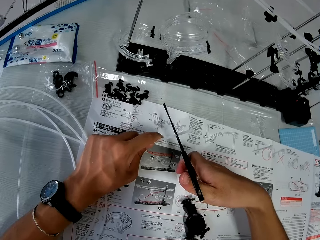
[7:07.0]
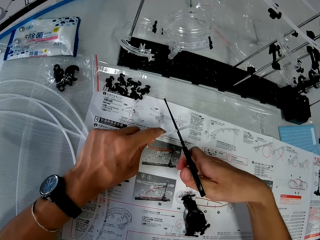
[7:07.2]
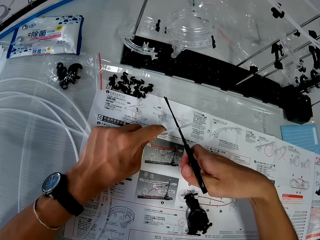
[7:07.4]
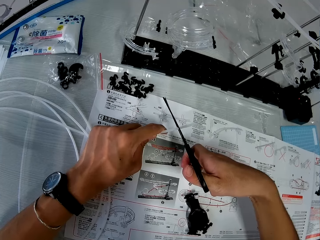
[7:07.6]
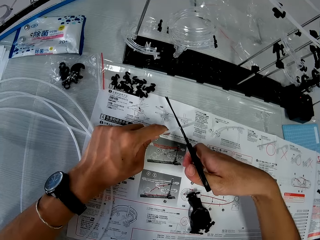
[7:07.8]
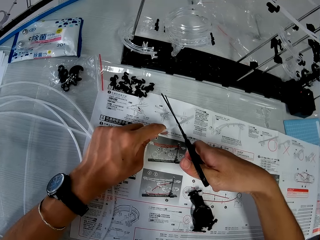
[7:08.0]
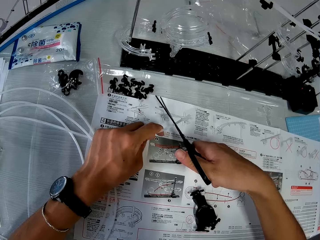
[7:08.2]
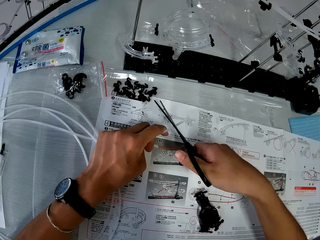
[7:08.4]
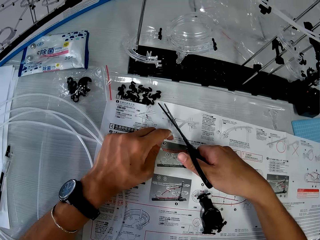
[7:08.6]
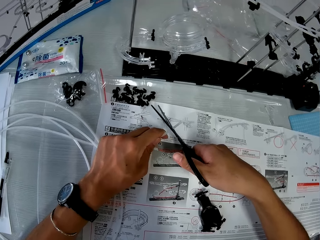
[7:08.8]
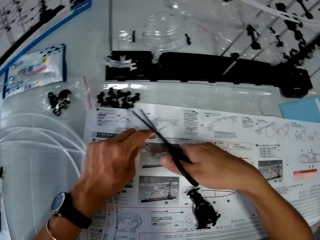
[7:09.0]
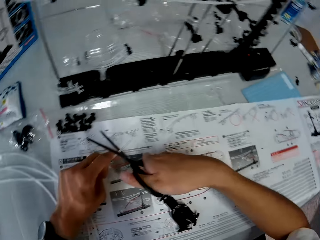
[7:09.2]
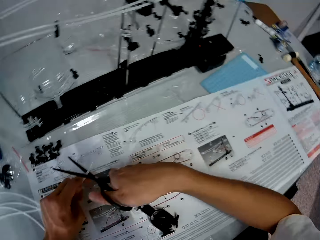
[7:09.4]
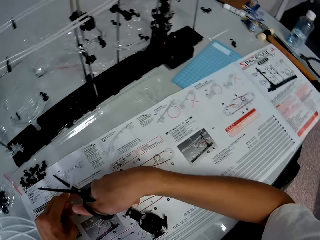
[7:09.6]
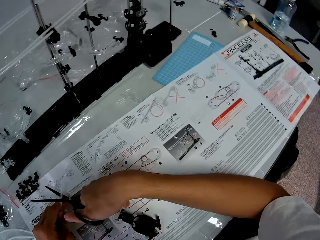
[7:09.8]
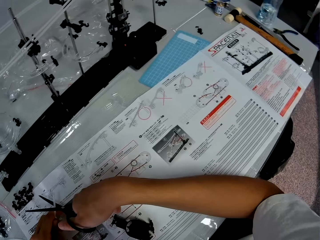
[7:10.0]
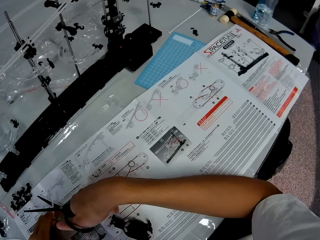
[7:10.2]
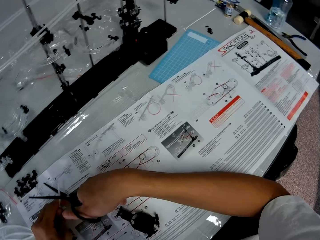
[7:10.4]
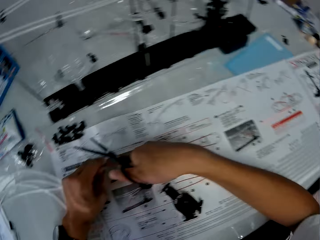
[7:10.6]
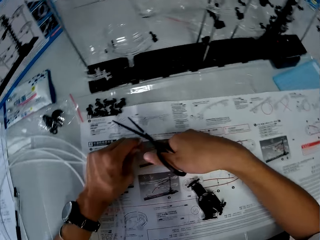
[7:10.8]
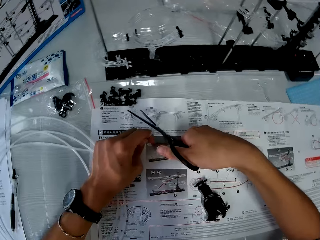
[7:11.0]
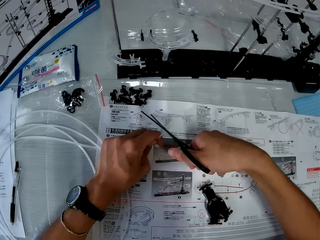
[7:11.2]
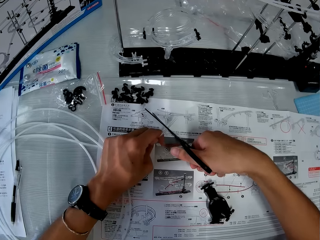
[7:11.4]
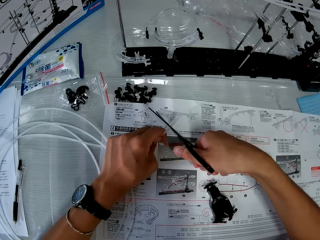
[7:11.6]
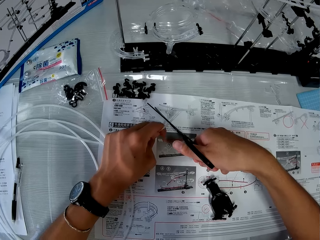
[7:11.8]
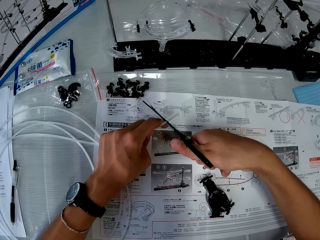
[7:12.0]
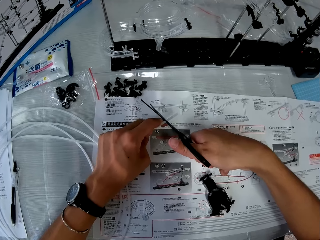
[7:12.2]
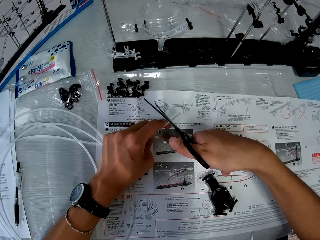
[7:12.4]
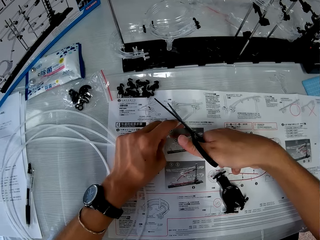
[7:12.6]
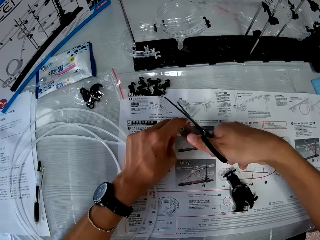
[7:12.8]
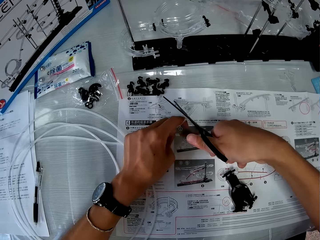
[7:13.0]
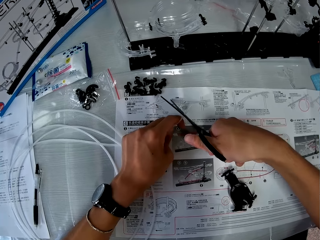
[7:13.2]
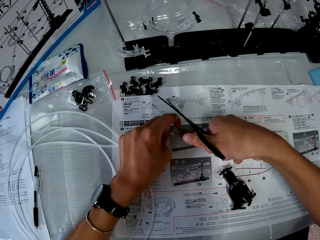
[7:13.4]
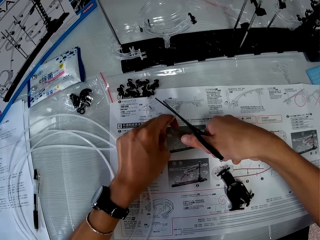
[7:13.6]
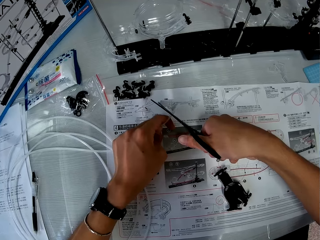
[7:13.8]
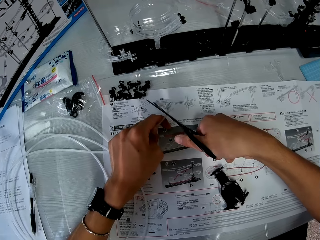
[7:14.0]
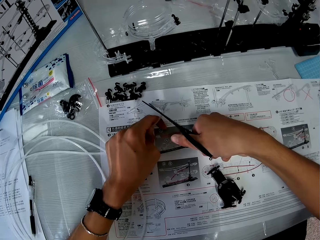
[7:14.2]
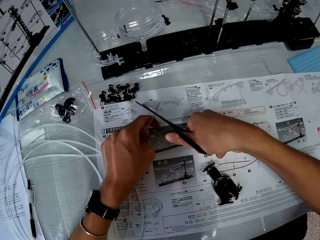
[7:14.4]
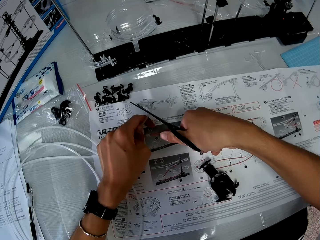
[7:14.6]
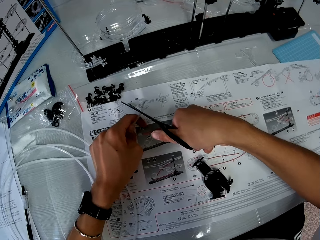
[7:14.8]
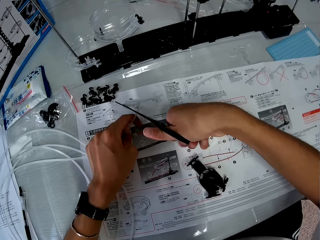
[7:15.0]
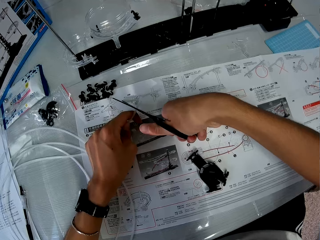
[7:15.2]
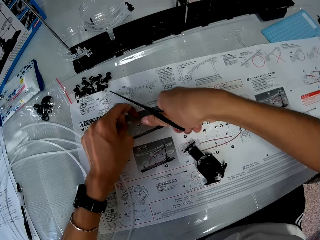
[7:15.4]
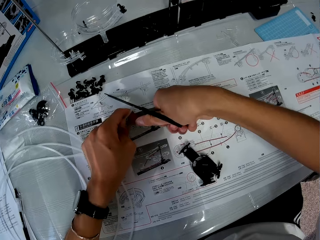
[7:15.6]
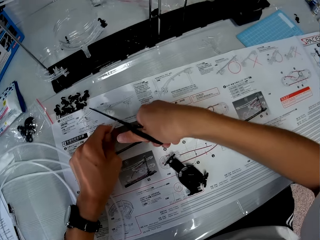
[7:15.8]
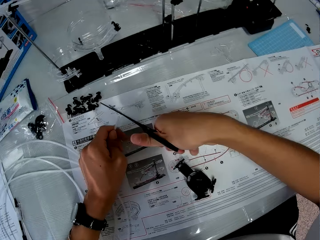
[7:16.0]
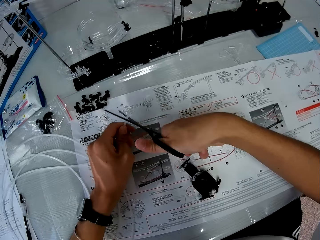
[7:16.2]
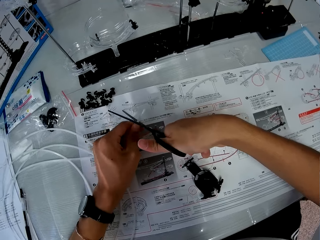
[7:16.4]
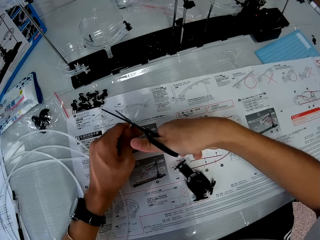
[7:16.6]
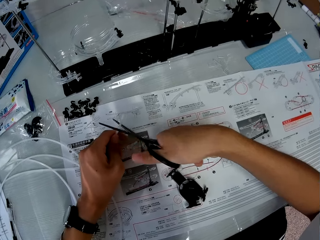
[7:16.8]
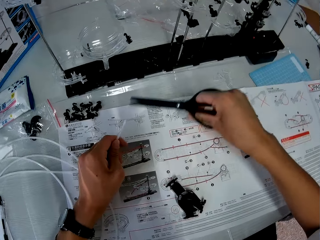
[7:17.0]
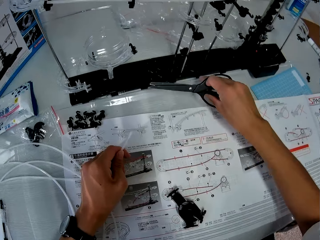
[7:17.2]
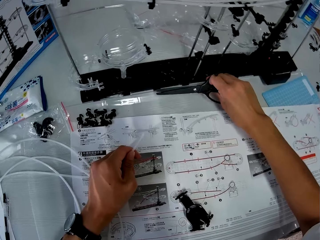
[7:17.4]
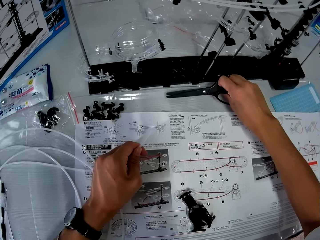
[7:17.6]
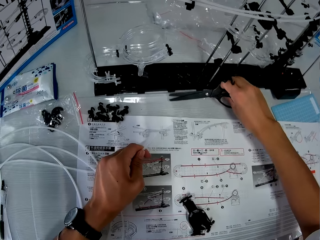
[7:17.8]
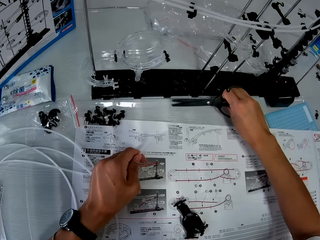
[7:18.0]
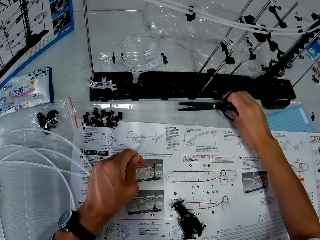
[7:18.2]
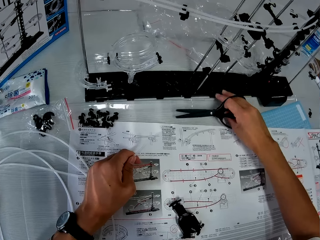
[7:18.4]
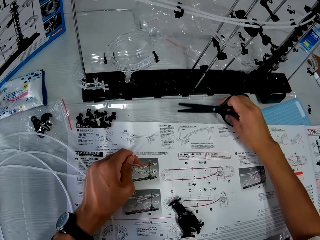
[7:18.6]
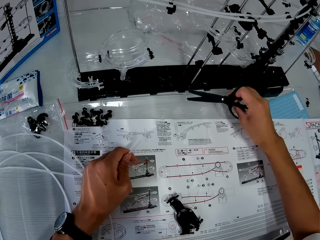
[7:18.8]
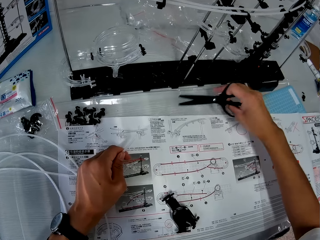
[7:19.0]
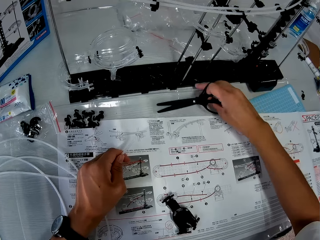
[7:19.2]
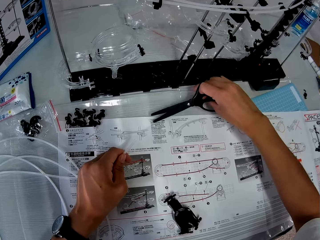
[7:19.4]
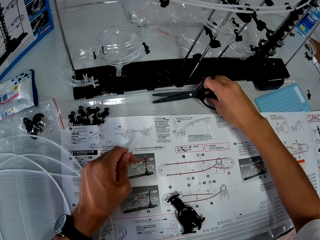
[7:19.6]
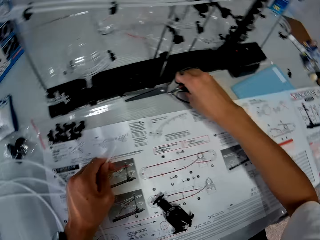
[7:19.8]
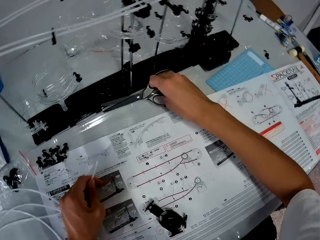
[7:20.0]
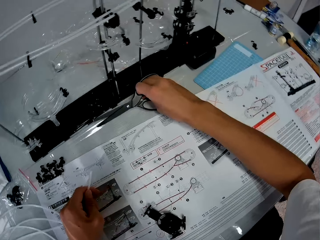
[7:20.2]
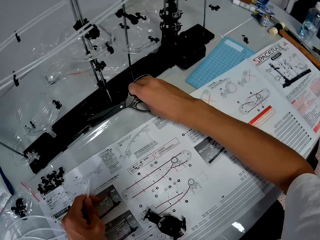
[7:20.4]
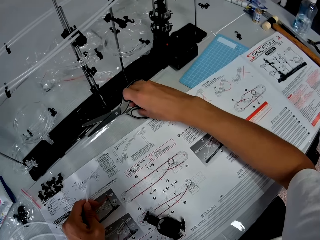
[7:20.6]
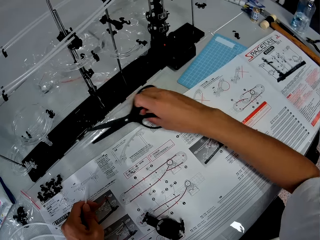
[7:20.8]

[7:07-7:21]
The camera wearer cuts the plastic rail line of the space rail with the scissors. He reads the manual paper. He cuts the rail. He picks up something. He checks for the cut piece of plastic rail line with his right hand.

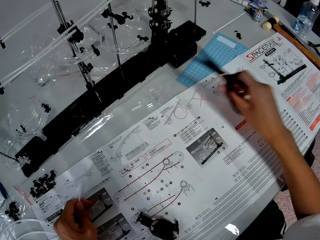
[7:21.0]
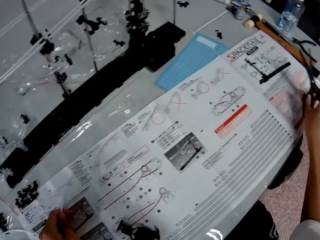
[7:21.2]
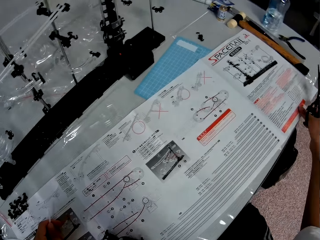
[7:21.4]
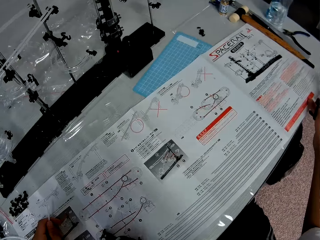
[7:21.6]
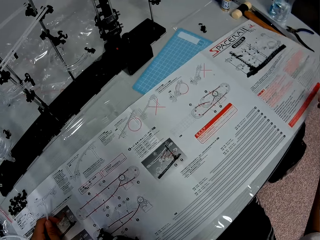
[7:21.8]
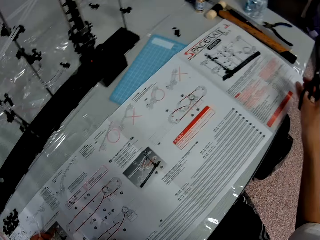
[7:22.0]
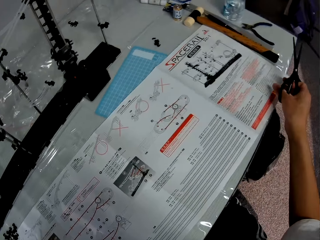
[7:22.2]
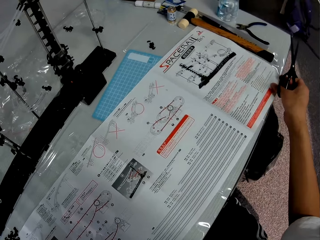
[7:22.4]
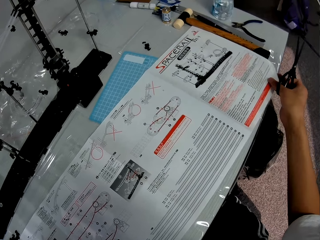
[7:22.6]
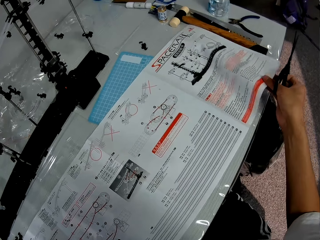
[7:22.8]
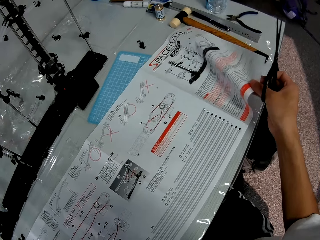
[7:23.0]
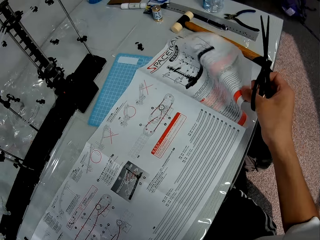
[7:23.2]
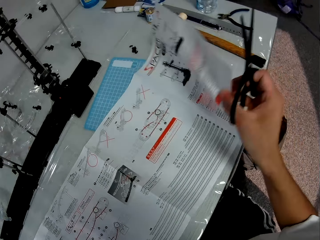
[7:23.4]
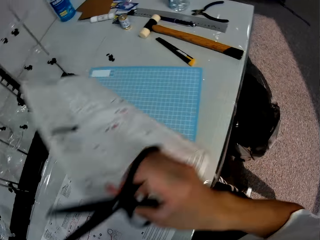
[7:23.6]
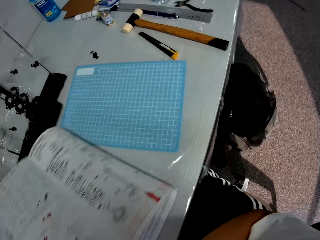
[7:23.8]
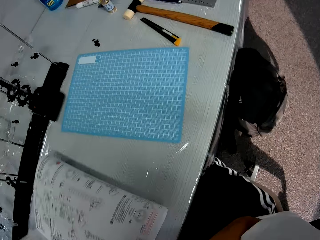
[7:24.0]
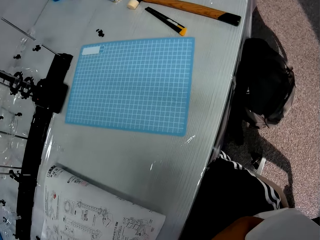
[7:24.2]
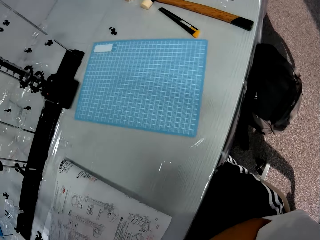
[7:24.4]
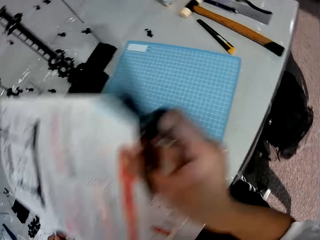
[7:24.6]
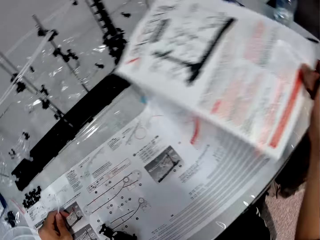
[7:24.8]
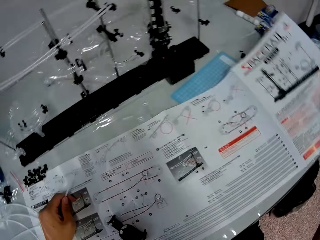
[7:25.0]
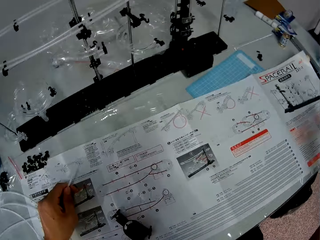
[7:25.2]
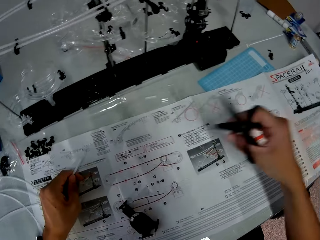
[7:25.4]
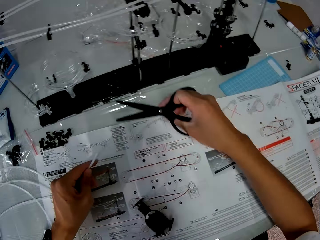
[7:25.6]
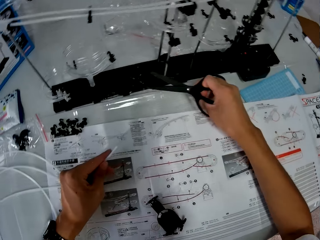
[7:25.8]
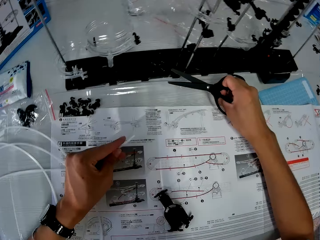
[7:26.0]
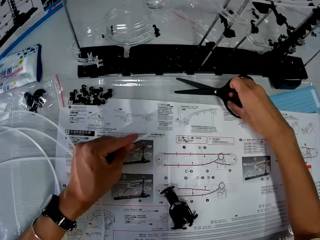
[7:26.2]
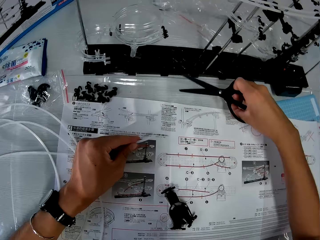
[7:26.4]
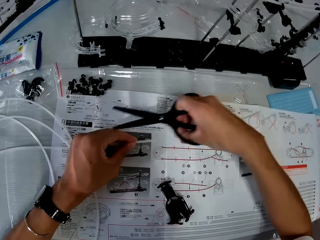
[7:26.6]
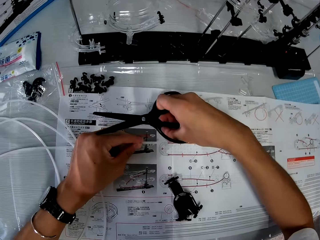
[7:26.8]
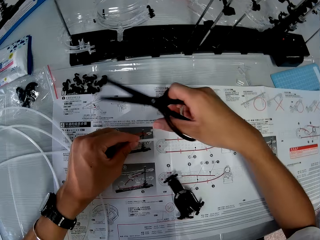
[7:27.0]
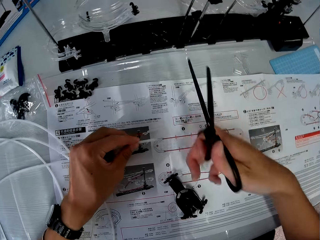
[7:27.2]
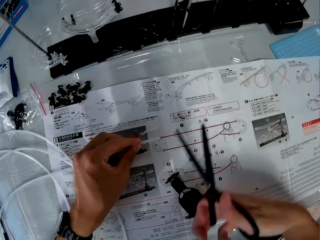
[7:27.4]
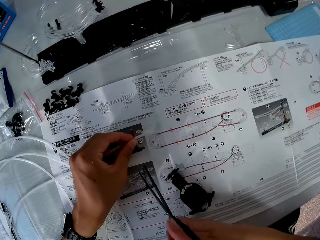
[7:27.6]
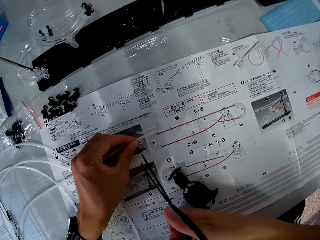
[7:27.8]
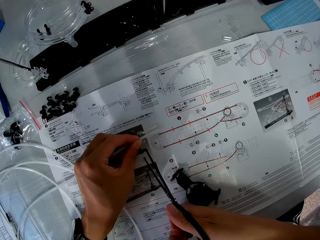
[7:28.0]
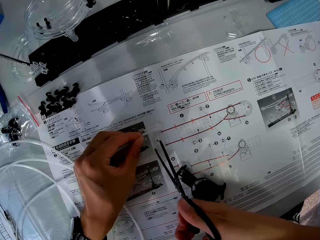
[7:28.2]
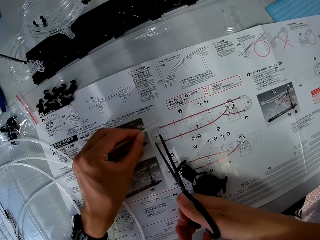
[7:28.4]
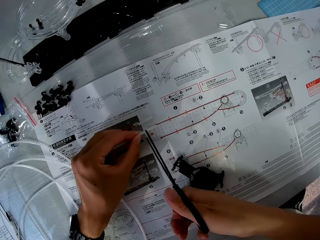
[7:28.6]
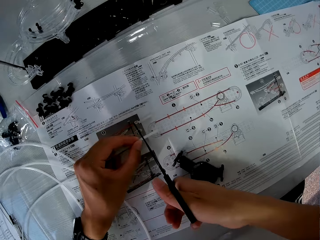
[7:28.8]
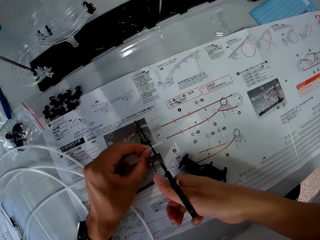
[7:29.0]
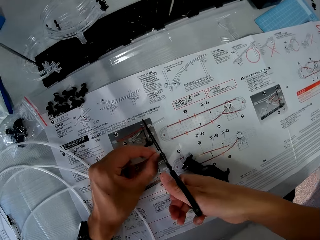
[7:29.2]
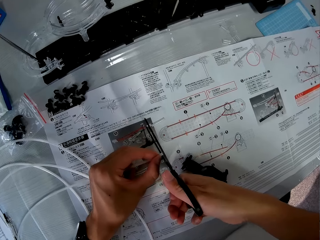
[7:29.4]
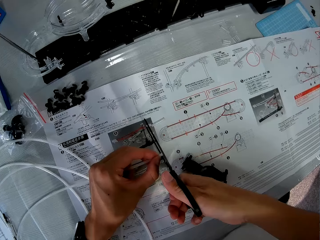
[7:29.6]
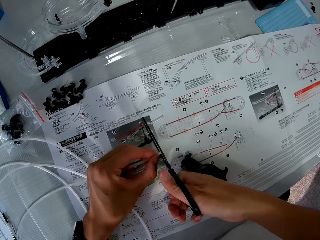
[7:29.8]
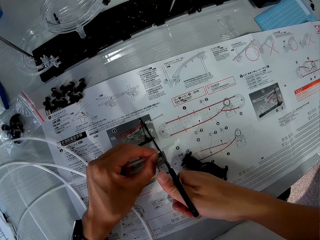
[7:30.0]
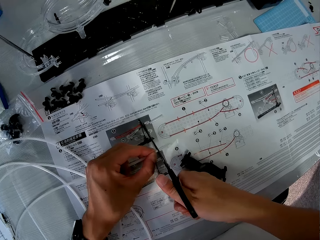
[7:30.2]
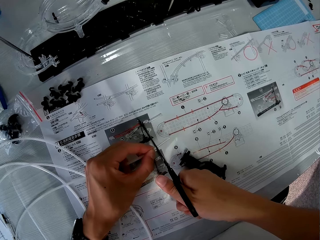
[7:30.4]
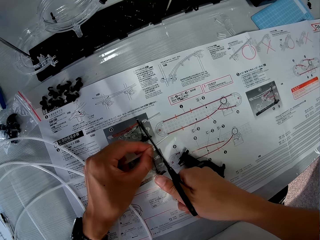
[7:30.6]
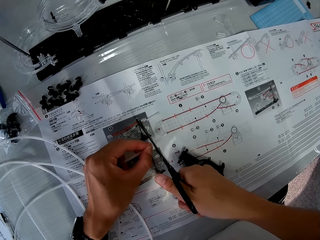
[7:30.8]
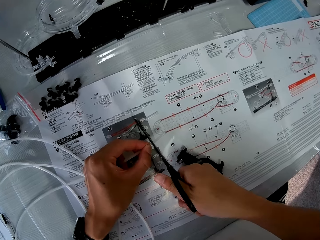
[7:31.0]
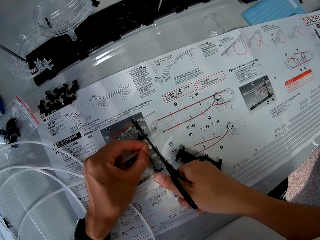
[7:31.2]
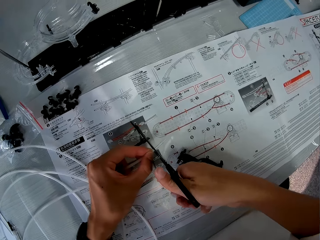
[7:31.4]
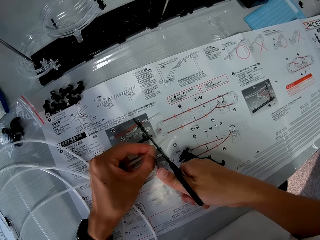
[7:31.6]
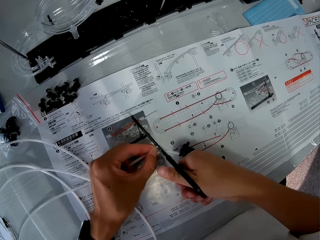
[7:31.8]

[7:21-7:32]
The camera wearer holds the paper manual. He inspects the paper on the table with his right hand. He flips the paper manual. He flips the paper manual again. He picks up the piece of plastic rail line on the table with his right hand. He cuts the plastic rail line of the space rail model with the scissors in his right hand. He places something on the paper manual.
